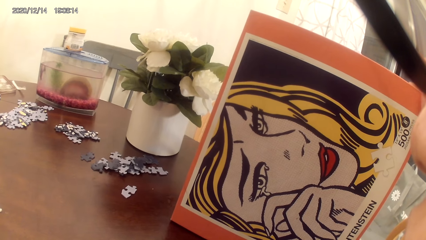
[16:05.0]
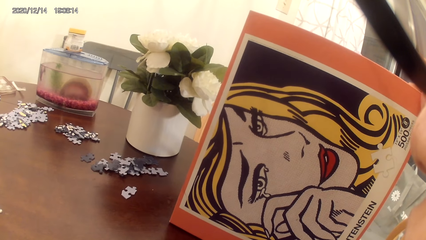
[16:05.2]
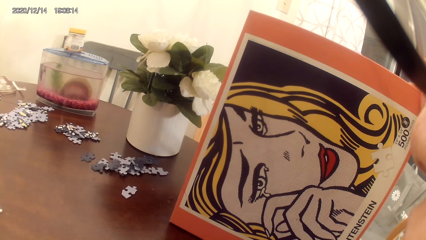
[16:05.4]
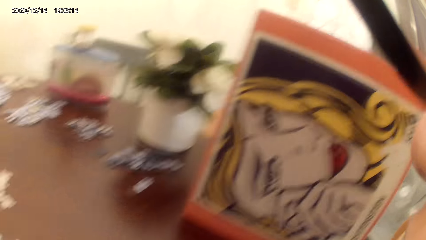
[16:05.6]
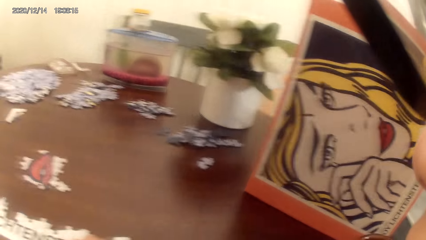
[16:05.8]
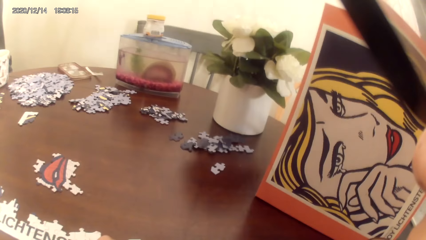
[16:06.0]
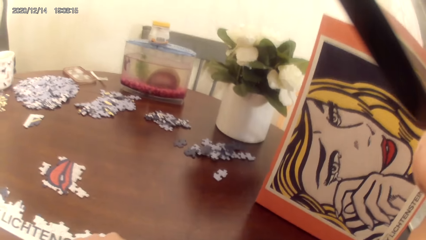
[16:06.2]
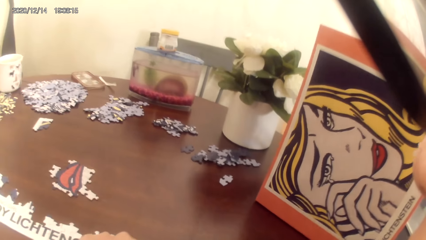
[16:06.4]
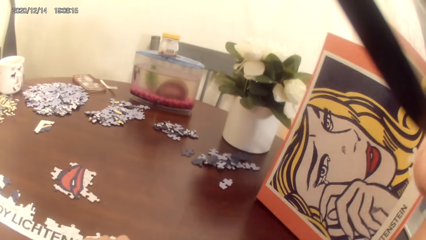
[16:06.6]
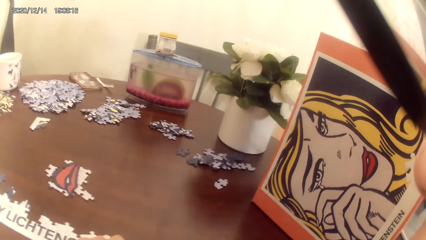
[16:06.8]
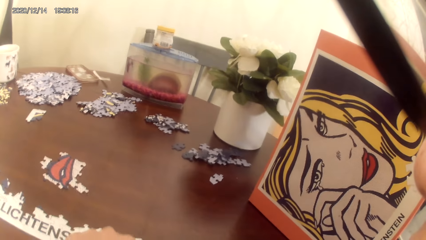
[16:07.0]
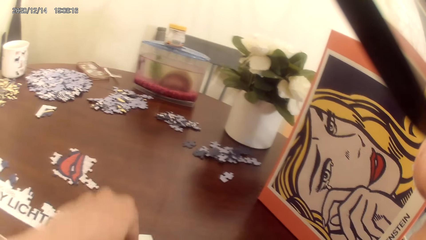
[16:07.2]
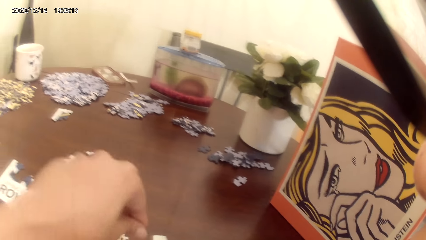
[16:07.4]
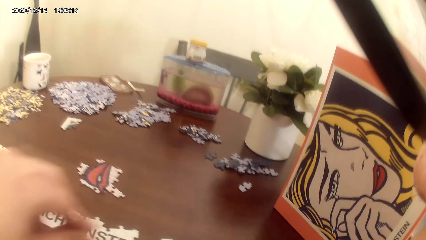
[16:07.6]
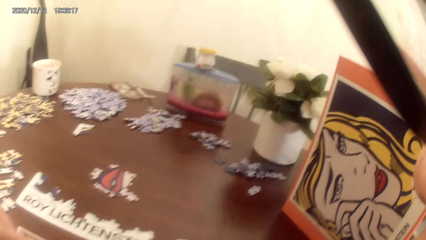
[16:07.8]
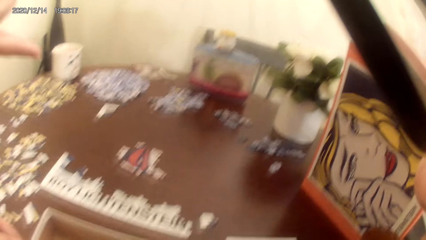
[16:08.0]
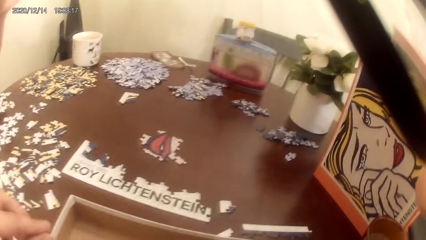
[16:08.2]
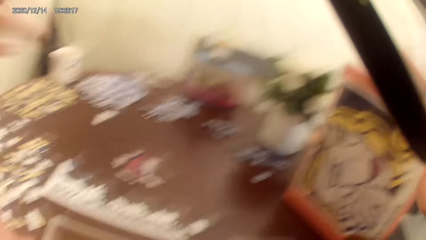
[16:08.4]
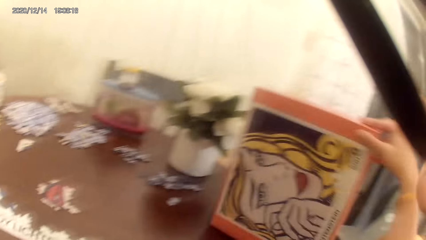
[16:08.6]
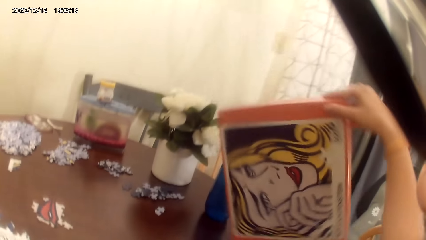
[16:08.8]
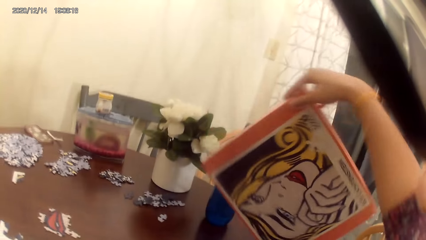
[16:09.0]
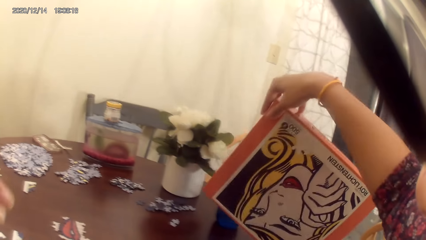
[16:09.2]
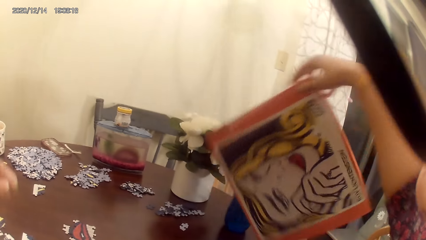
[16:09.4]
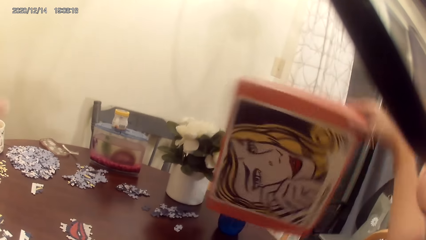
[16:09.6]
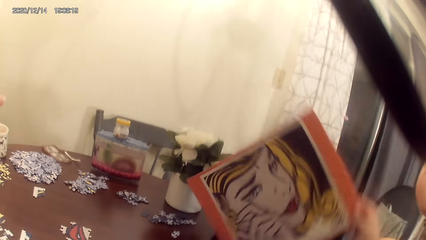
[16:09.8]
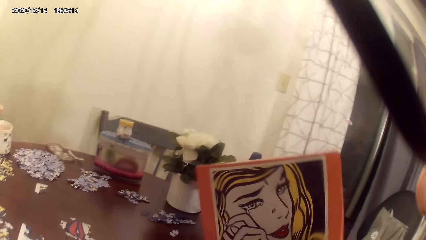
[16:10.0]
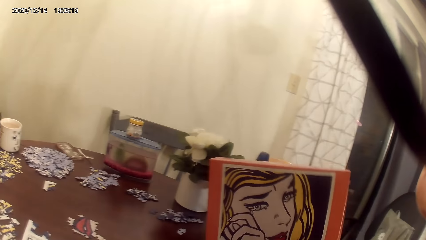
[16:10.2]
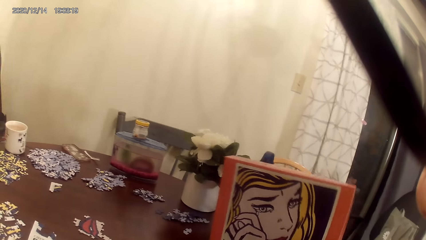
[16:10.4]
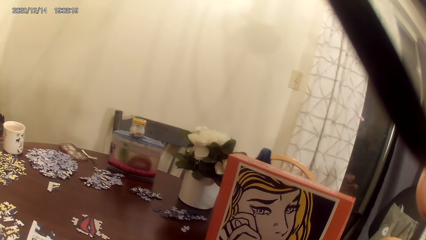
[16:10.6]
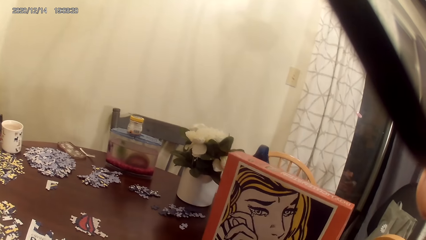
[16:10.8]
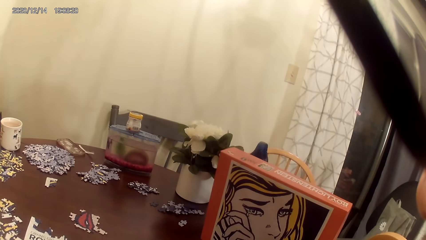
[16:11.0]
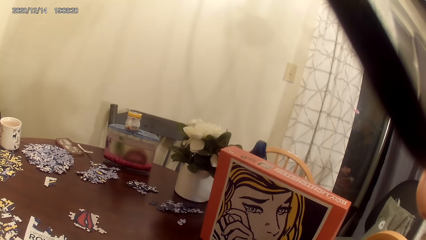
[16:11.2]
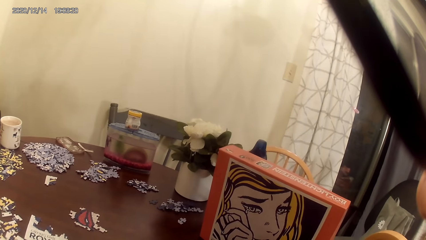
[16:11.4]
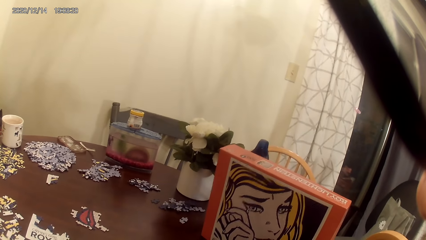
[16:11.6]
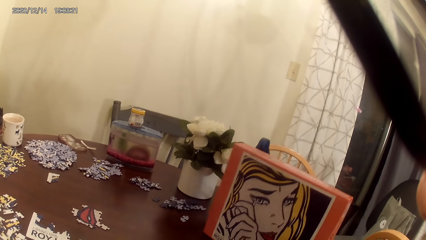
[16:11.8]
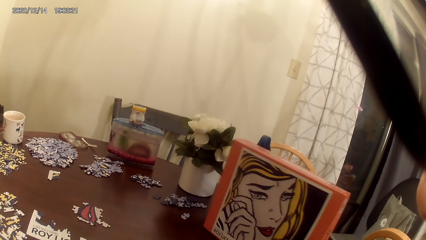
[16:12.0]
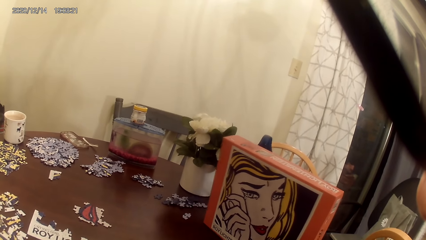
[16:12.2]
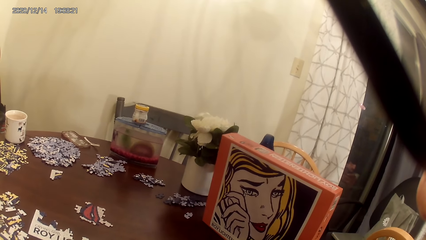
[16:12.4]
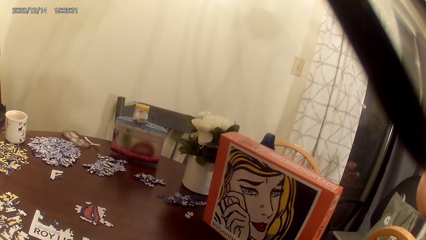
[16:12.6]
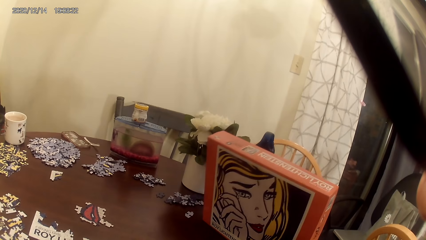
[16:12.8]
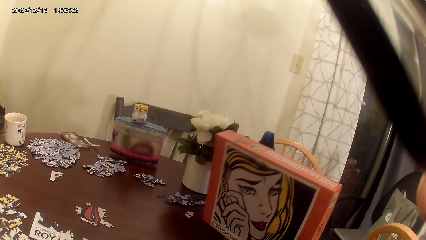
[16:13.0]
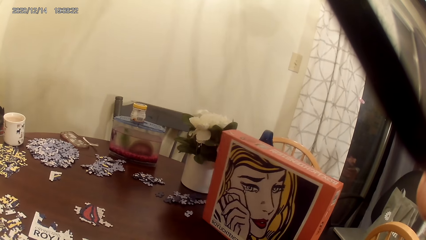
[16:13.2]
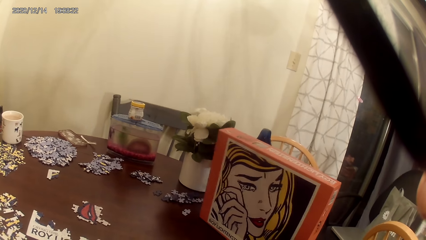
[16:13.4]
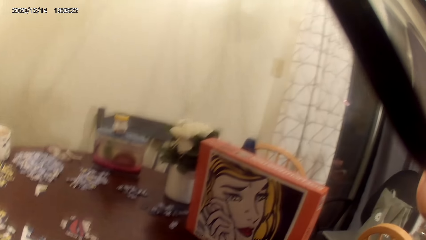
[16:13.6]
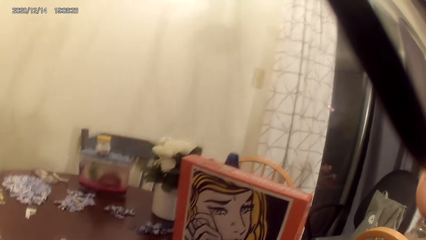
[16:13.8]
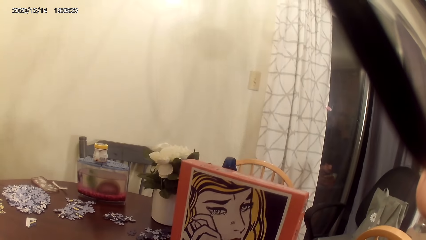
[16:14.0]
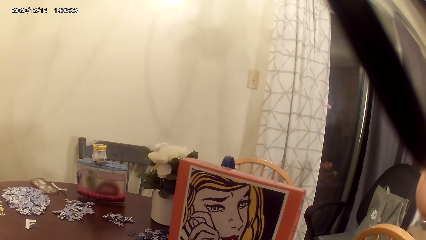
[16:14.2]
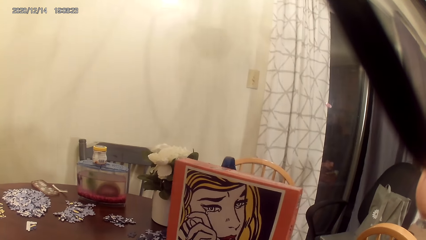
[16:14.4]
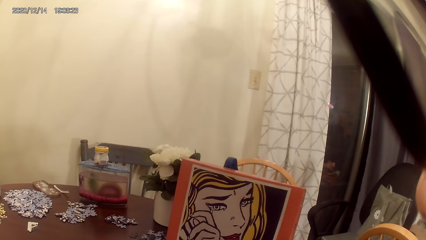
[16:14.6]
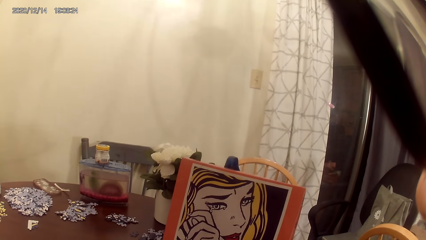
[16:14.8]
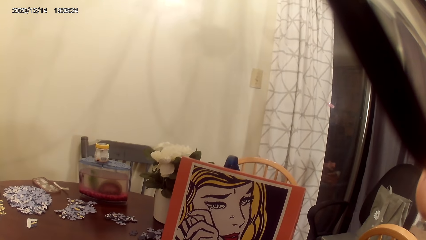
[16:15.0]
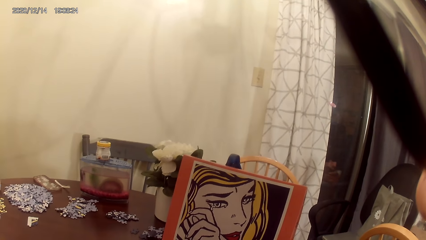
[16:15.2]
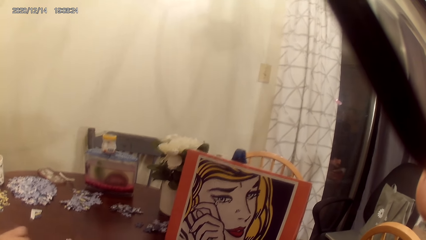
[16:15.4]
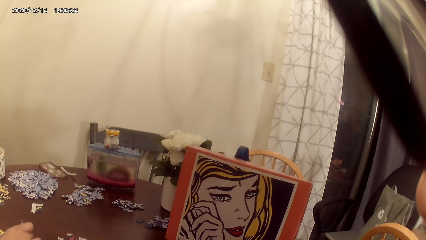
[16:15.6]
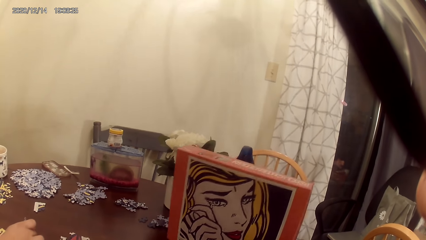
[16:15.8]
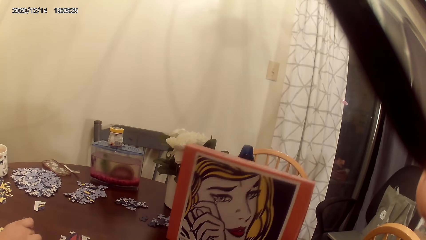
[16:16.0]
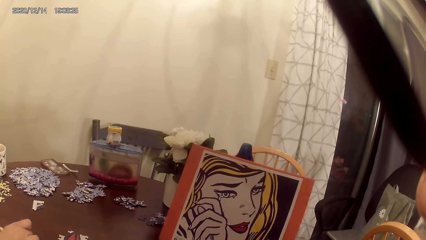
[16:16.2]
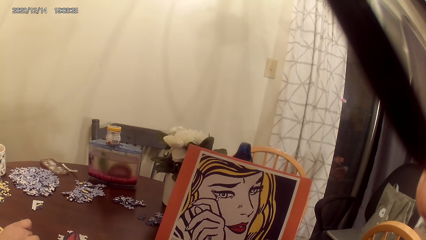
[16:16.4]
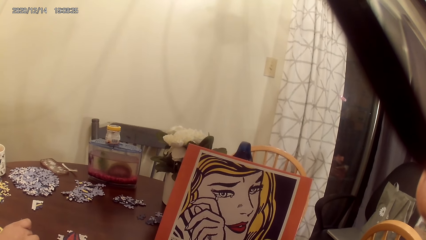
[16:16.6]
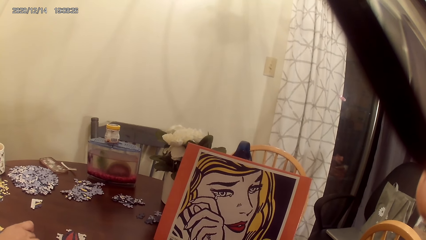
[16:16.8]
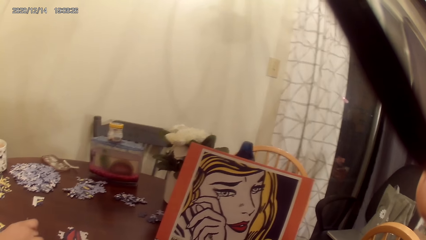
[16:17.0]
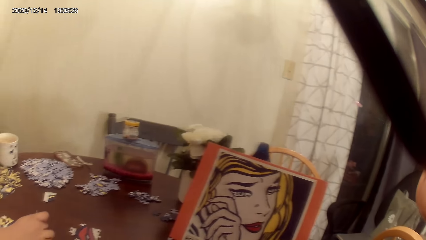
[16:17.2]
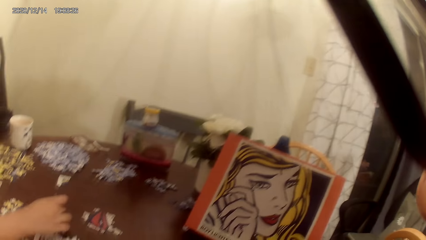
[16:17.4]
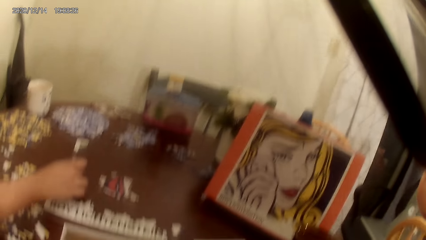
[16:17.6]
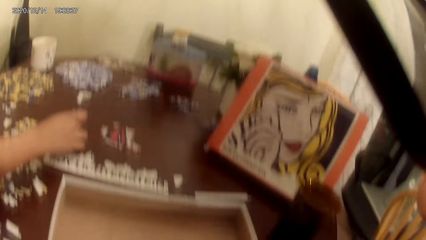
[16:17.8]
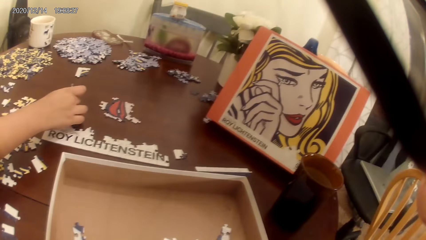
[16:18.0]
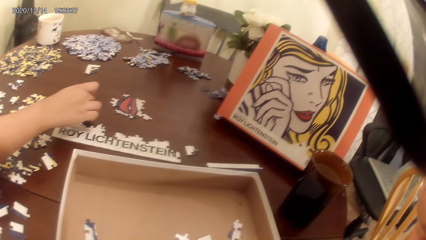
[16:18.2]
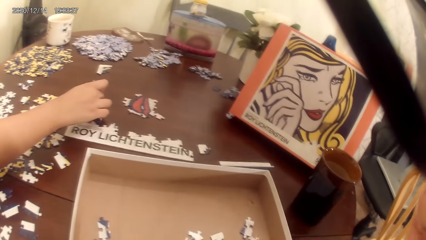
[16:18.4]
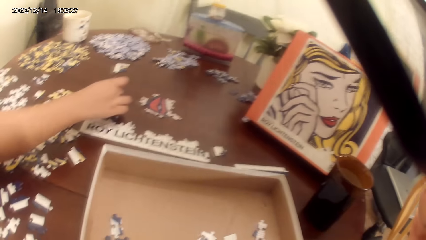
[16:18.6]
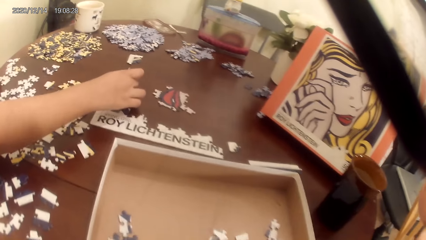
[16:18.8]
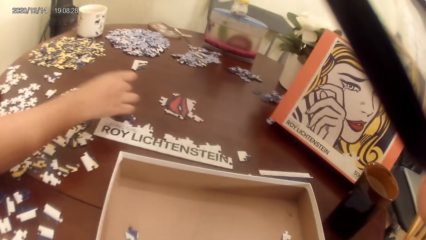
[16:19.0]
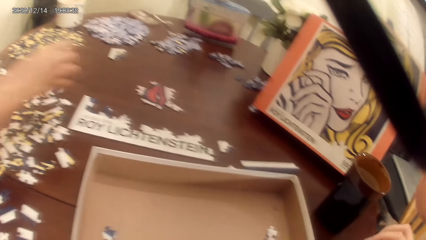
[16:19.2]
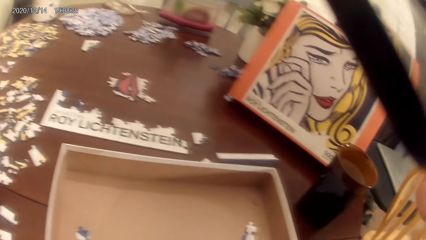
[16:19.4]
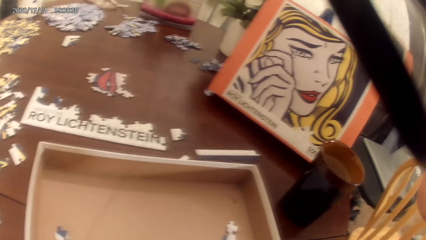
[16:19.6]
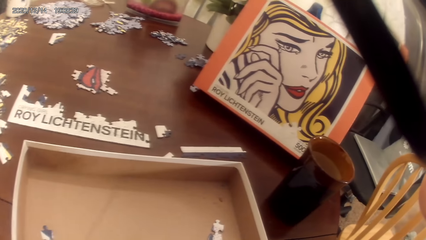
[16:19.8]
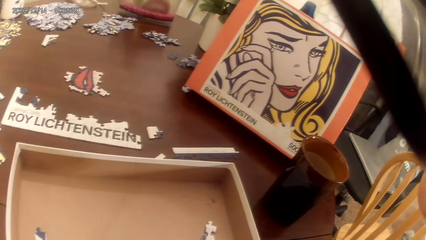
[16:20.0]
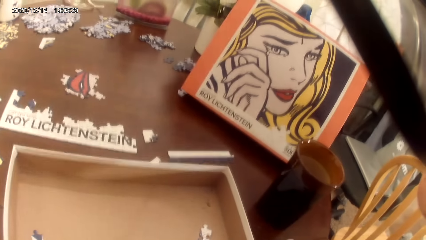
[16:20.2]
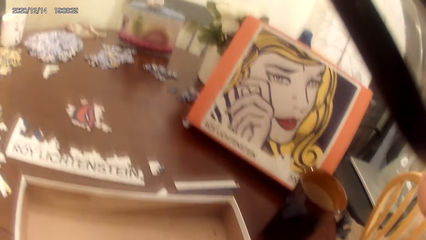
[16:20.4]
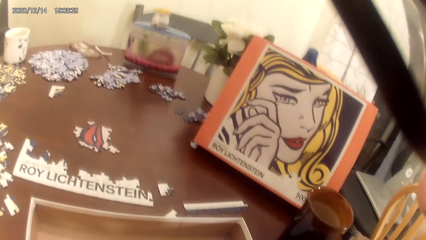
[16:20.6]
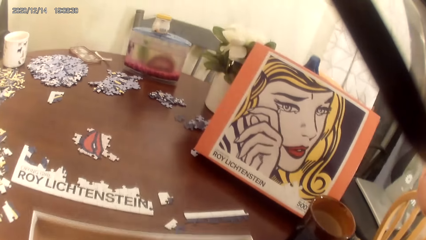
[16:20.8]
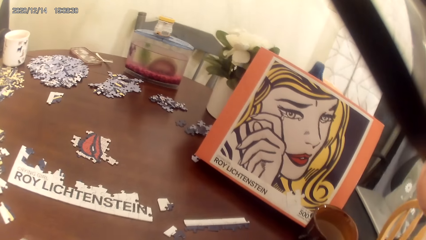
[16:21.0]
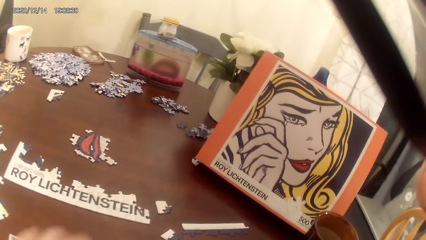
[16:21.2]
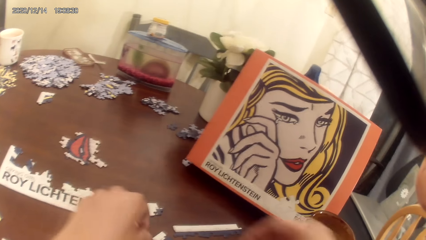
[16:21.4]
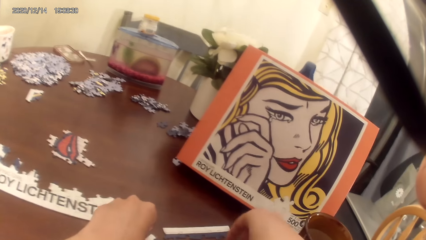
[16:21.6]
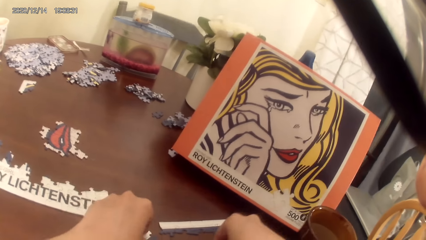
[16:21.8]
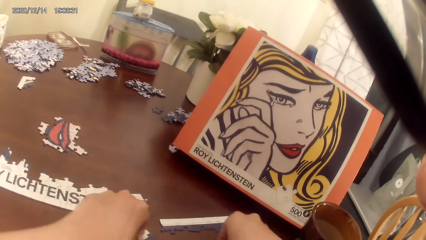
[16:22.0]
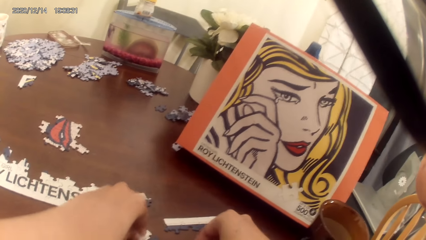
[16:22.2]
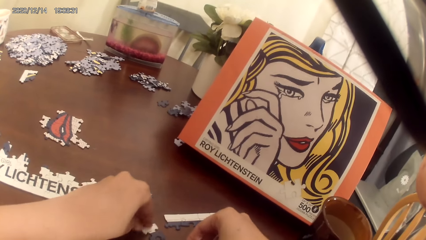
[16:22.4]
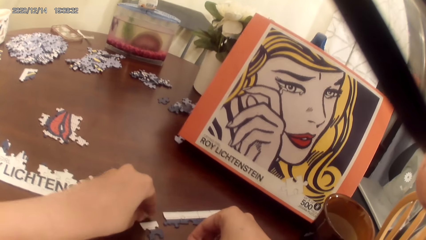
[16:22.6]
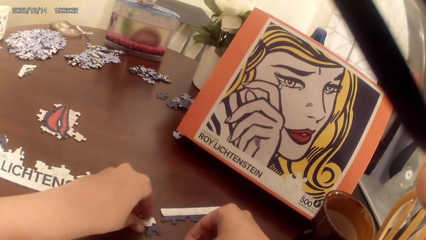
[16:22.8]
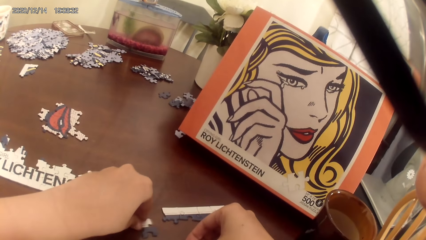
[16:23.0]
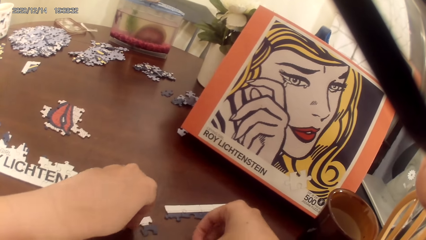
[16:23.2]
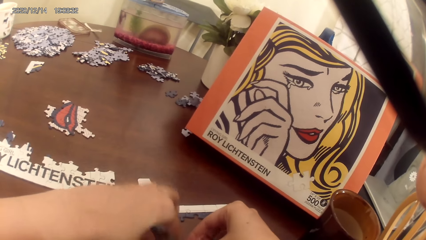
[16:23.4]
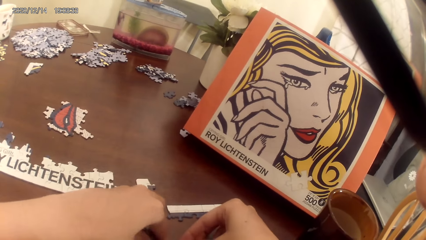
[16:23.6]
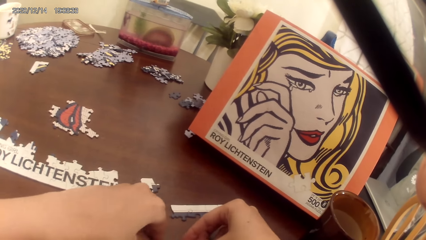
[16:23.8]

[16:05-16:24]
A person talks to the camera wearer. The camera wearer rotates the portrait. They look at the portrait. The person plays the game. The camera wearer pulls the dominoes game cards wooden box. They play the game.
